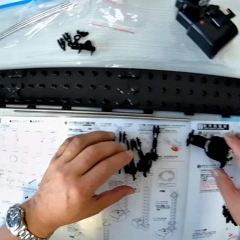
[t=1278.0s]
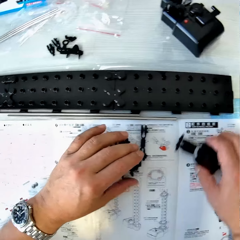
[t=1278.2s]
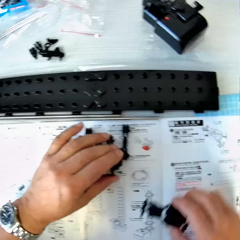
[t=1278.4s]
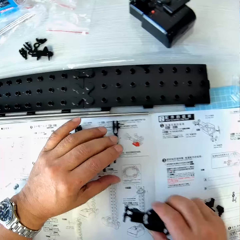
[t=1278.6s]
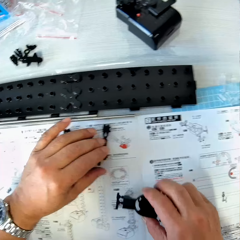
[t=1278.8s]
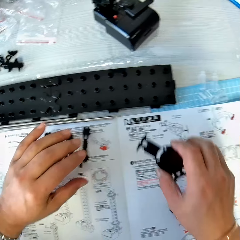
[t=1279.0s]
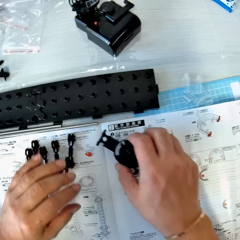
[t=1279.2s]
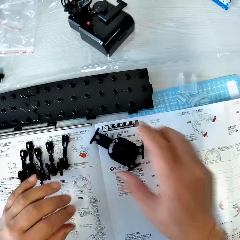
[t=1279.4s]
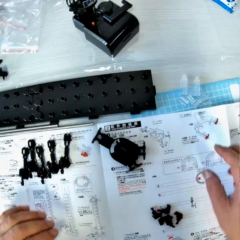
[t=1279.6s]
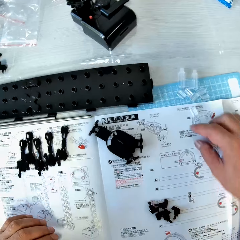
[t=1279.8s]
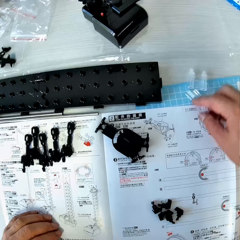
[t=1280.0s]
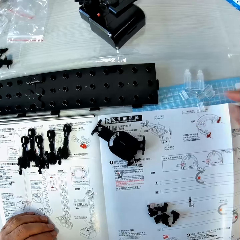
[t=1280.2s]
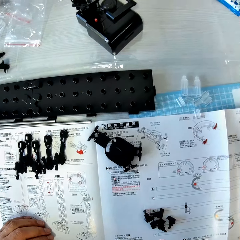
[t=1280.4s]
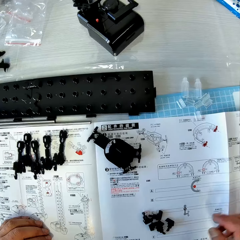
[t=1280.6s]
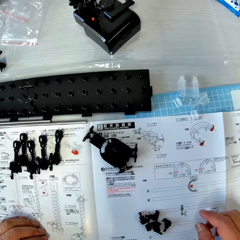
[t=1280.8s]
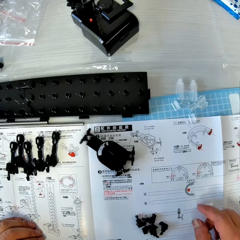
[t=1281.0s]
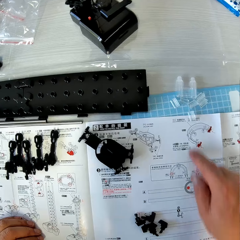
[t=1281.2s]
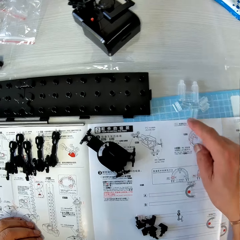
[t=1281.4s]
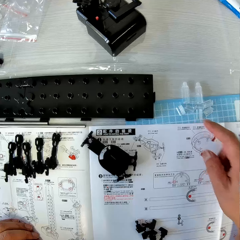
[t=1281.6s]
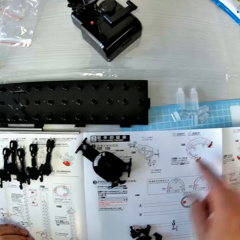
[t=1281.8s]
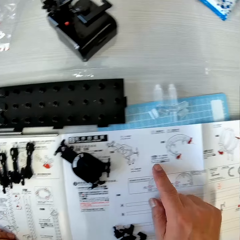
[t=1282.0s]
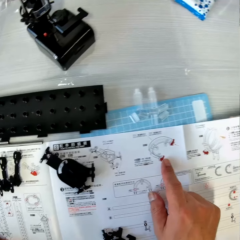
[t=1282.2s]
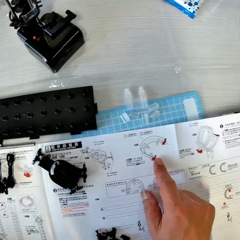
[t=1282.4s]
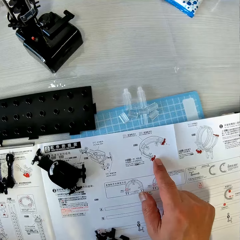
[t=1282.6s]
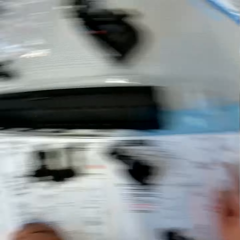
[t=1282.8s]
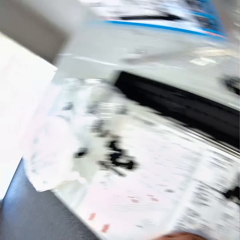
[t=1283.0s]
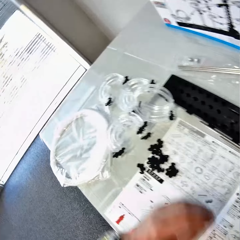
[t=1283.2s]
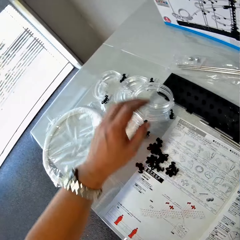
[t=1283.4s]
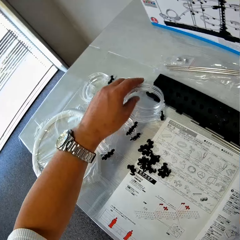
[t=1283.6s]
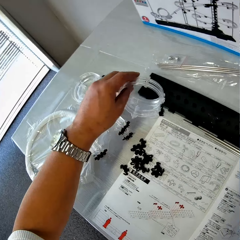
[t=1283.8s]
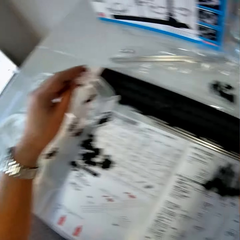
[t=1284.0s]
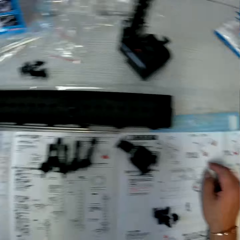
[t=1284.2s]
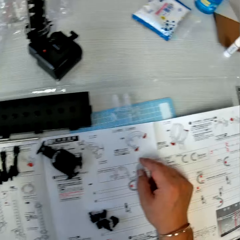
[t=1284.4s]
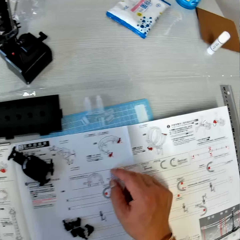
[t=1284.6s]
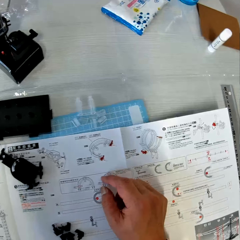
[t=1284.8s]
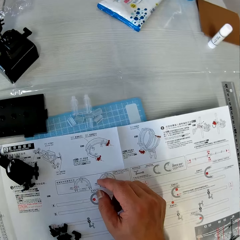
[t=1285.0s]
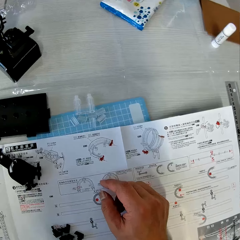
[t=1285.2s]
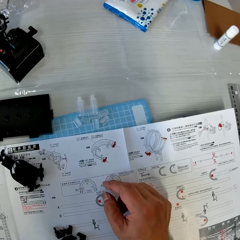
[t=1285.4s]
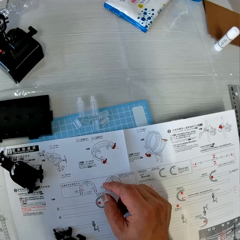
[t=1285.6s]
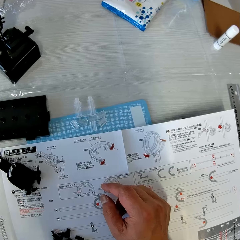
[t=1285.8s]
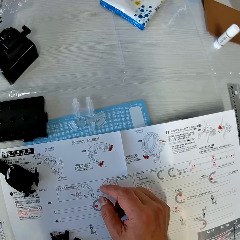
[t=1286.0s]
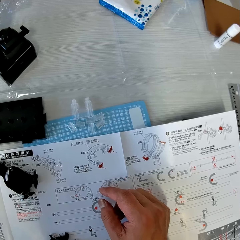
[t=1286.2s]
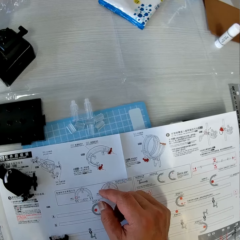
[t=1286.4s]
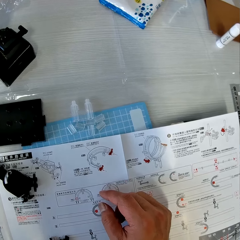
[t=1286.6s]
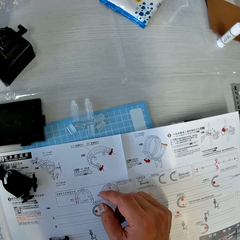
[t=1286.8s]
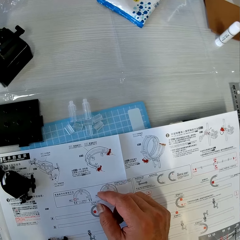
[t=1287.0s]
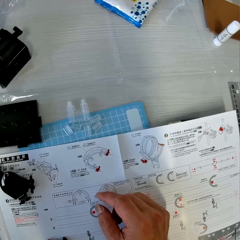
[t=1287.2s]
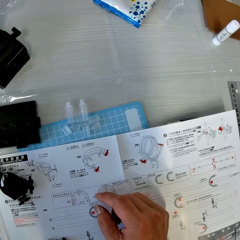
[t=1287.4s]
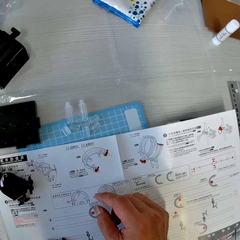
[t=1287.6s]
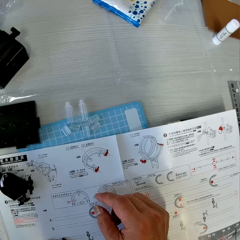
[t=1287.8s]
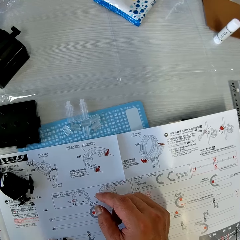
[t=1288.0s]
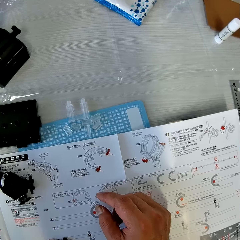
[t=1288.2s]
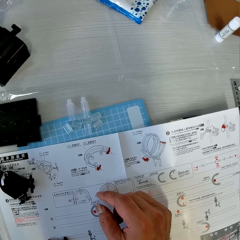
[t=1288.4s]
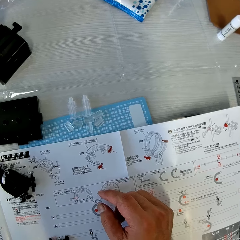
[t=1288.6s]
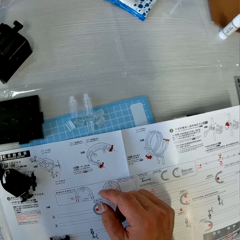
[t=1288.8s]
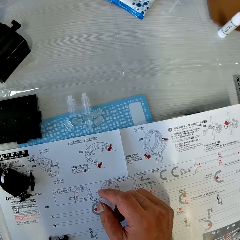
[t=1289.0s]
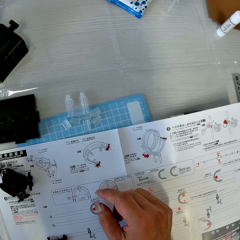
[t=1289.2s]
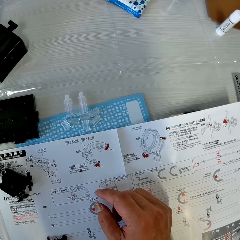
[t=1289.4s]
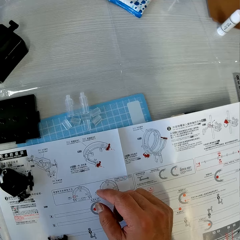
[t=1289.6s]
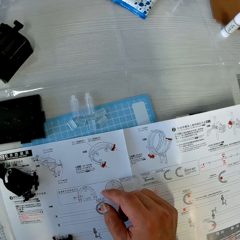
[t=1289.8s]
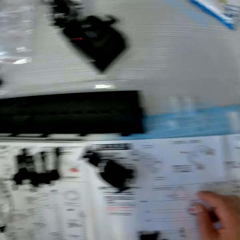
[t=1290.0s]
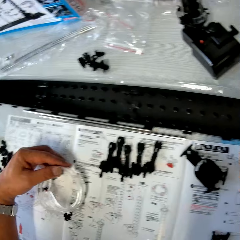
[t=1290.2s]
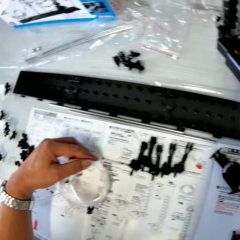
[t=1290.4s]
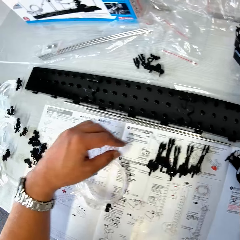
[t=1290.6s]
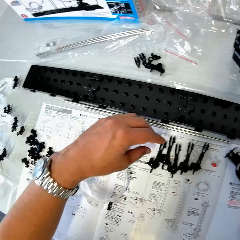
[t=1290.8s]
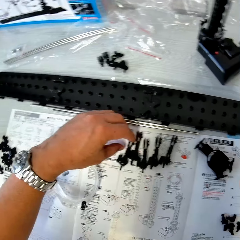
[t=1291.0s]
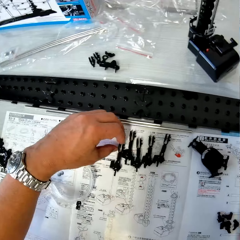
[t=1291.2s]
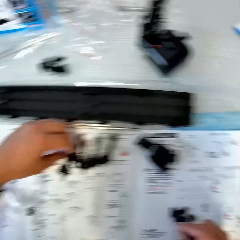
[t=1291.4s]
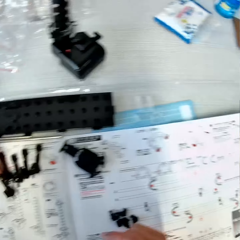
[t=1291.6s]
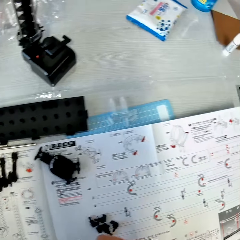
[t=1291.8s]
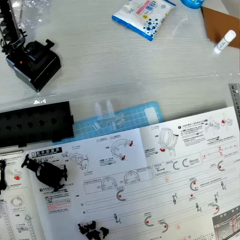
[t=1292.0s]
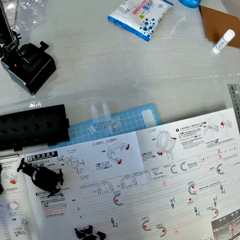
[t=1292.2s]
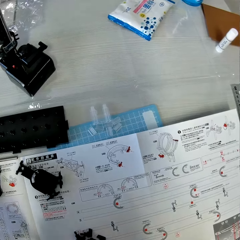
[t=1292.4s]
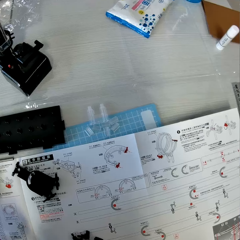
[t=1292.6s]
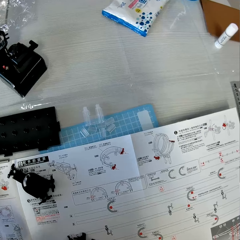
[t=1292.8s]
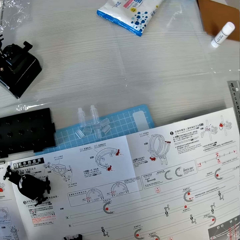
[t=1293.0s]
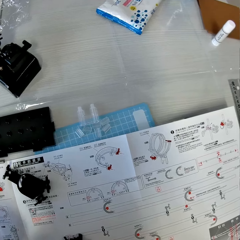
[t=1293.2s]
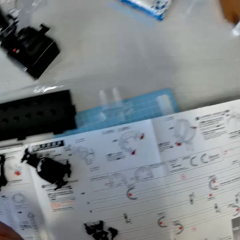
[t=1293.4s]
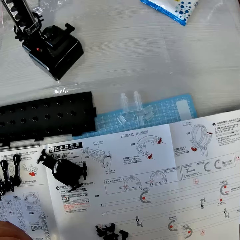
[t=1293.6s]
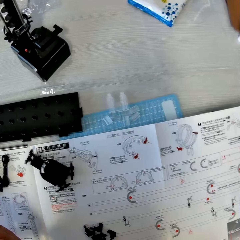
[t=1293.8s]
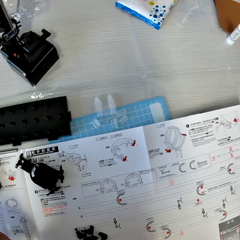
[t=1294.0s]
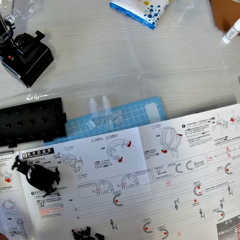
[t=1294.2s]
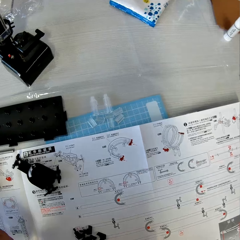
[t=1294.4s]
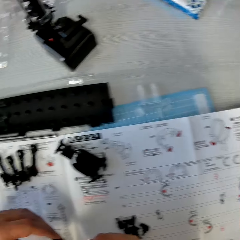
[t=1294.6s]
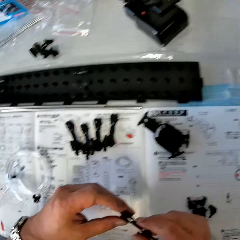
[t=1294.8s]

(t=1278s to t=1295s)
The camera wearer moves a fork part on the table. He picks up the fork part and puts the fork part on the table. He touches some pieces on the table. He touches some pieces on the table again. He moves the rail parts. He points his finger to an instruction manual on the table. He picks up a loop part from the table. He drops the loop part on the table. He picks up the coupled arm wrench, arm holder, arm sheath and arm piece from the table.

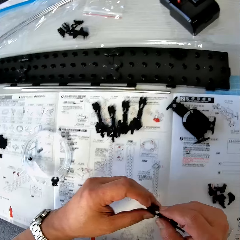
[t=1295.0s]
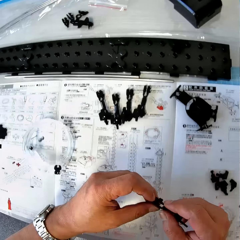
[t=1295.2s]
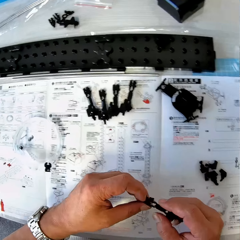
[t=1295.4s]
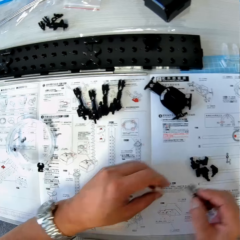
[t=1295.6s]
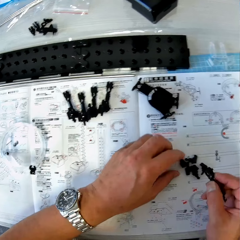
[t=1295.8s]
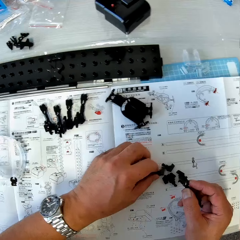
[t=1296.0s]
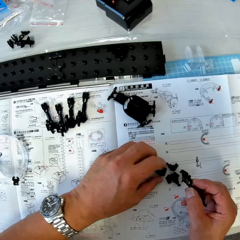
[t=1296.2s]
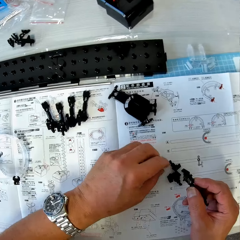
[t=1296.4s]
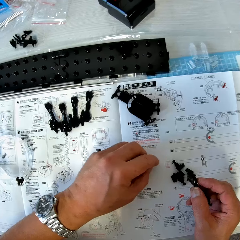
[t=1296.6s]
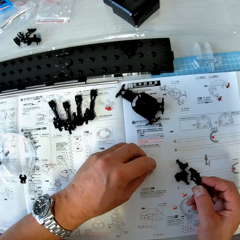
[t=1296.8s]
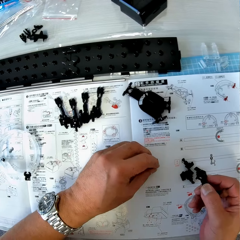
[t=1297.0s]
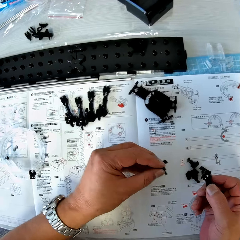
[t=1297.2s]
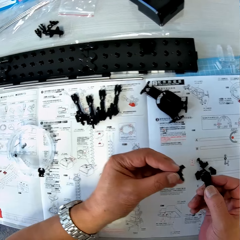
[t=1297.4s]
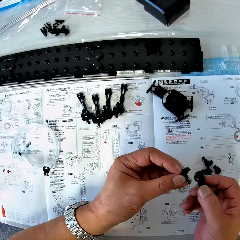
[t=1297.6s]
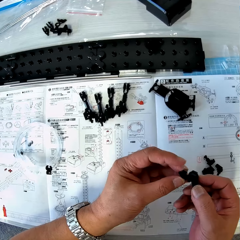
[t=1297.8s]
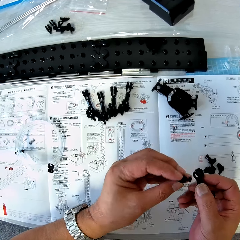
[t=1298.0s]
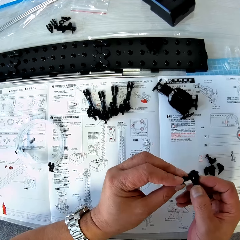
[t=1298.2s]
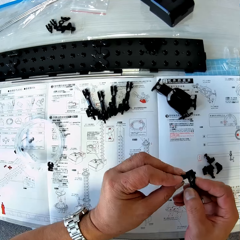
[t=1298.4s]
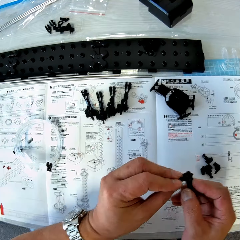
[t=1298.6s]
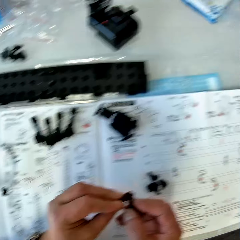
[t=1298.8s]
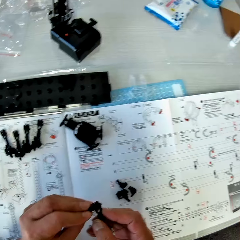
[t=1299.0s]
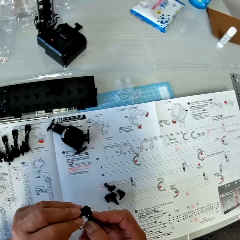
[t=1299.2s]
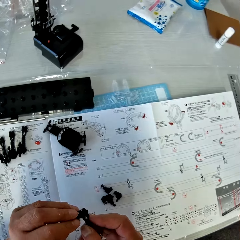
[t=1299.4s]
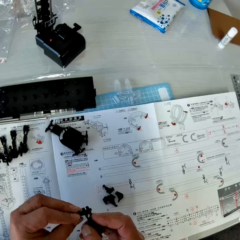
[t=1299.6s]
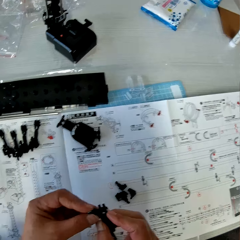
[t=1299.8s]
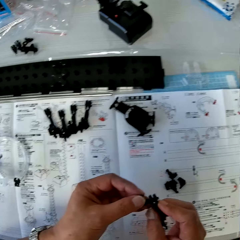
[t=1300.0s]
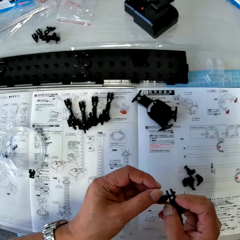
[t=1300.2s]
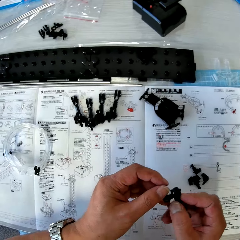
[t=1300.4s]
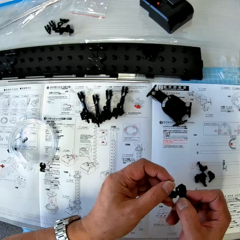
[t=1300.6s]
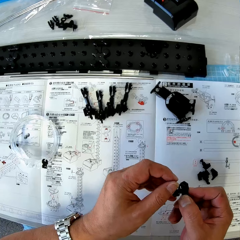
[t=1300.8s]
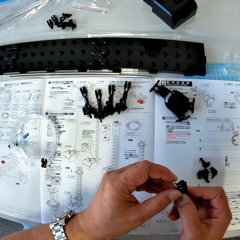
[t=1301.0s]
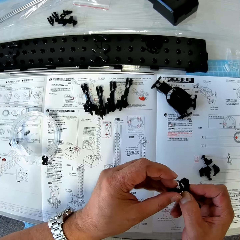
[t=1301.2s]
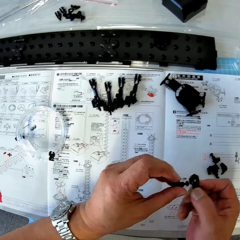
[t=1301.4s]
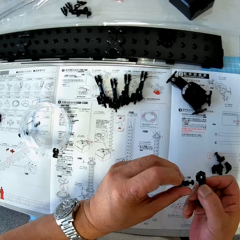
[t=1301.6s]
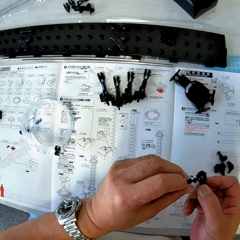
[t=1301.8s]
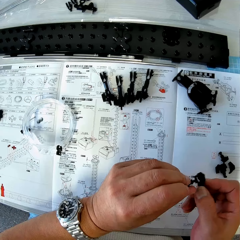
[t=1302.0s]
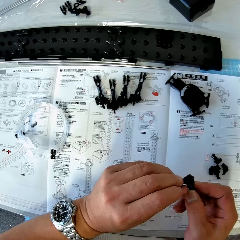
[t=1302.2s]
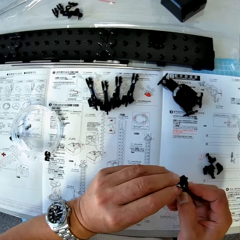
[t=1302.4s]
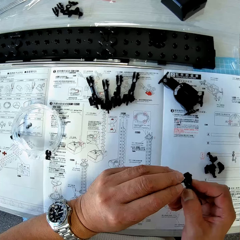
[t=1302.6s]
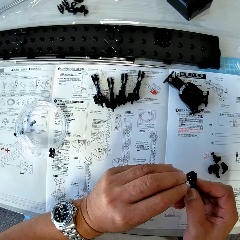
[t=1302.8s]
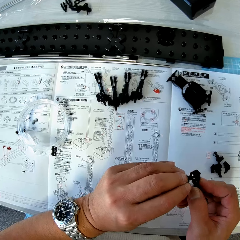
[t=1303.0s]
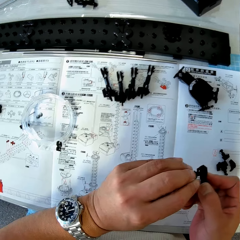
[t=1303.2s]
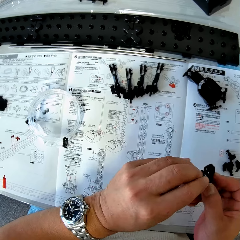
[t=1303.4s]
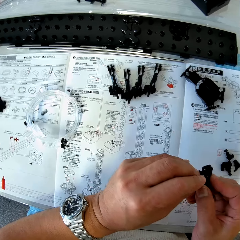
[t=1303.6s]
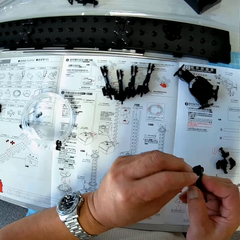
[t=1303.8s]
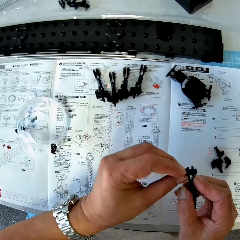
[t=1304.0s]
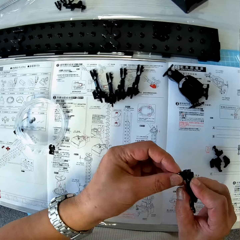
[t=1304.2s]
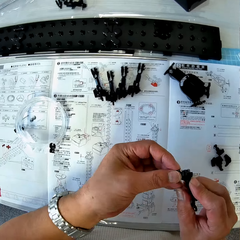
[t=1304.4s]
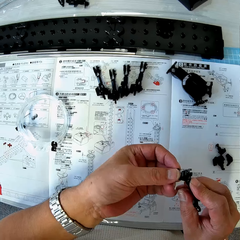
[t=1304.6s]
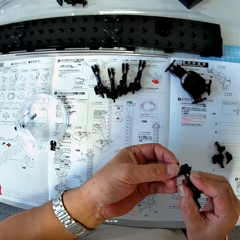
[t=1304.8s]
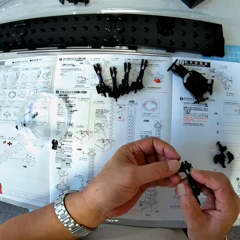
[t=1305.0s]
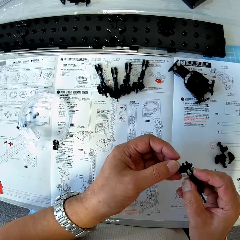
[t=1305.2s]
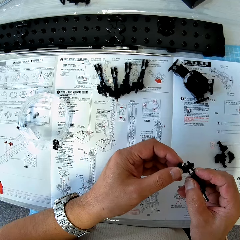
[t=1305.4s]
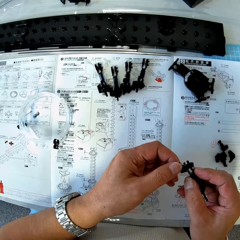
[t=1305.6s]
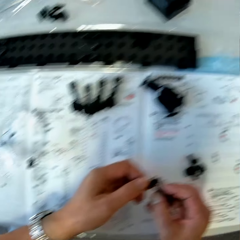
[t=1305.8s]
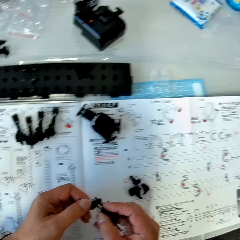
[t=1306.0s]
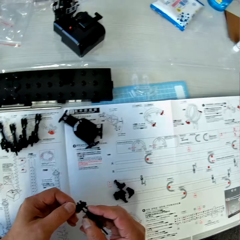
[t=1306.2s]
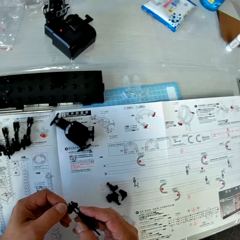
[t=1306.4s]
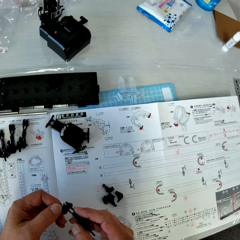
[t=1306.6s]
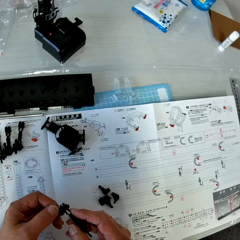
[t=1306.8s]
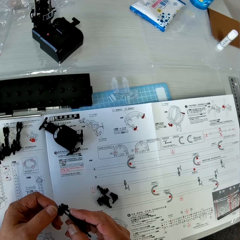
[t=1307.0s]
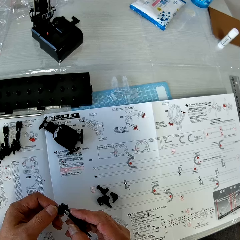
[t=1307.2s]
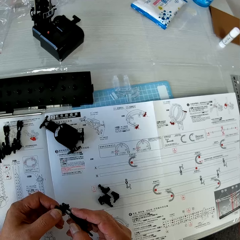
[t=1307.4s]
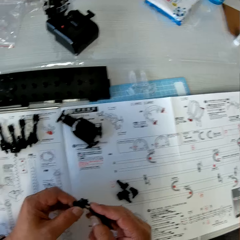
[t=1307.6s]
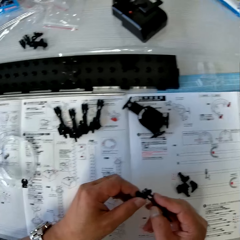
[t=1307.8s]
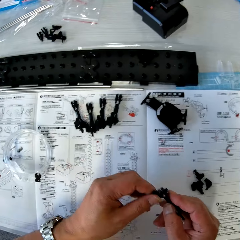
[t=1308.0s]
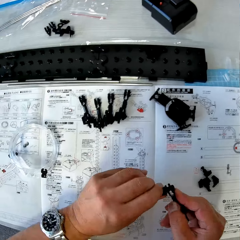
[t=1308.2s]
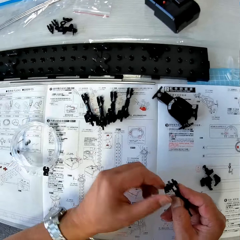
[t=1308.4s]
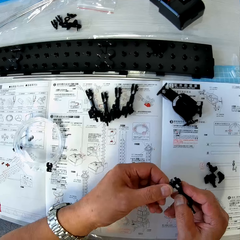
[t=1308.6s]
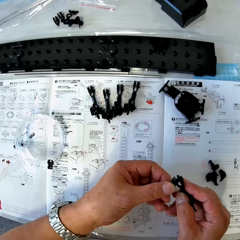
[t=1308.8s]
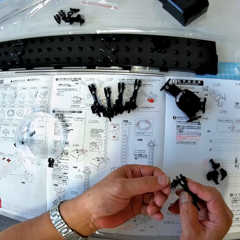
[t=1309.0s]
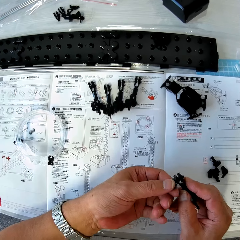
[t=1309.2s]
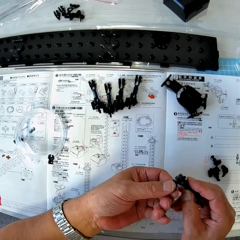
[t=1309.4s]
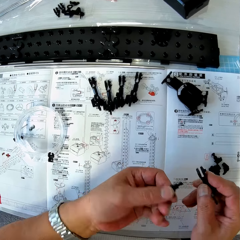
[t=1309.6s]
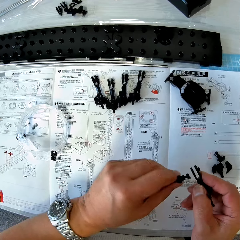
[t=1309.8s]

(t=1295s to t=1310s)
The camera wearer picks up an arm wrench from the table. They fix the arm wrench to the coupled arm wrench, arm holder, arm sheath and arm piece.
